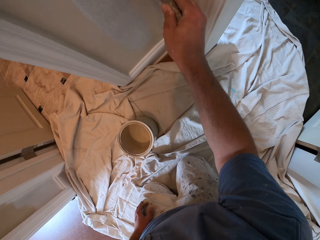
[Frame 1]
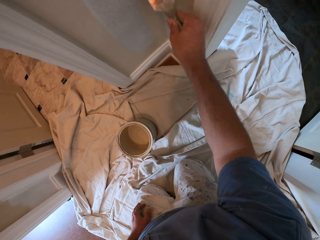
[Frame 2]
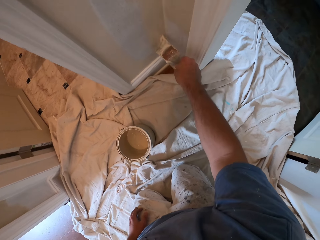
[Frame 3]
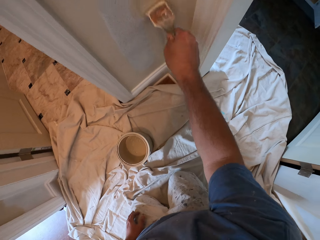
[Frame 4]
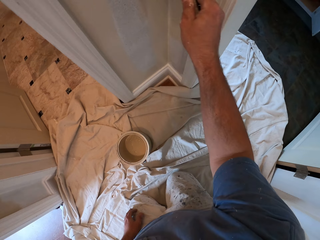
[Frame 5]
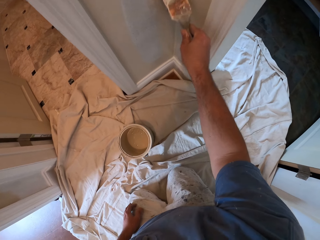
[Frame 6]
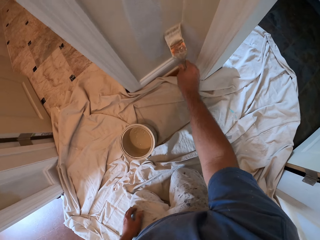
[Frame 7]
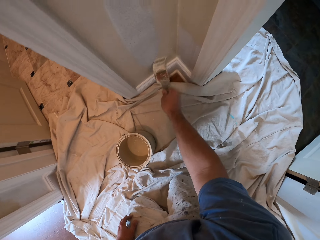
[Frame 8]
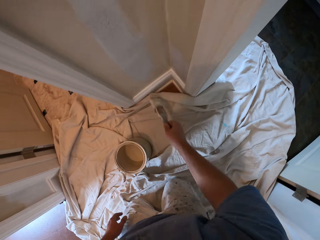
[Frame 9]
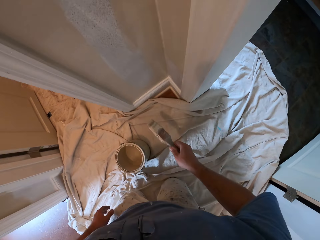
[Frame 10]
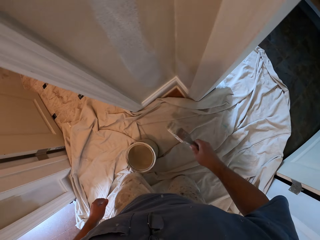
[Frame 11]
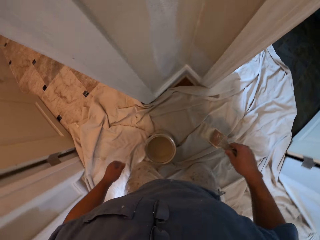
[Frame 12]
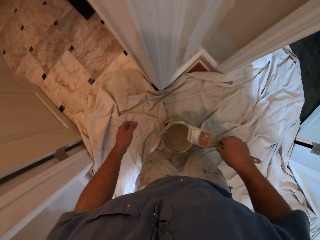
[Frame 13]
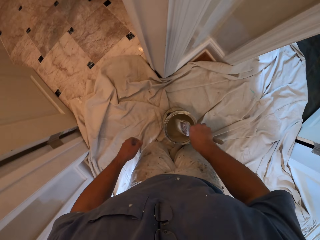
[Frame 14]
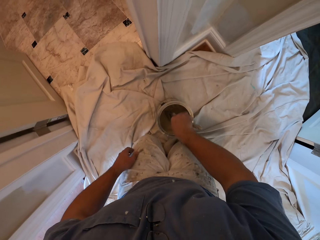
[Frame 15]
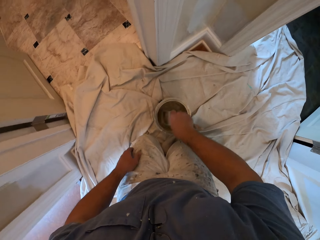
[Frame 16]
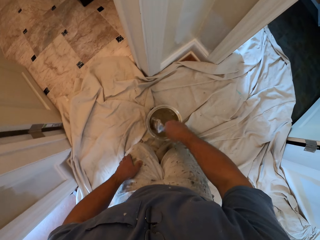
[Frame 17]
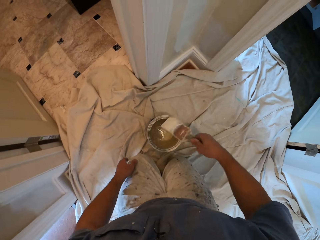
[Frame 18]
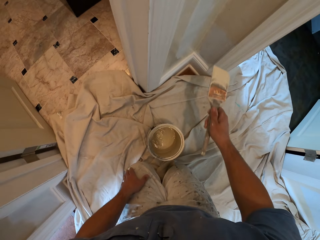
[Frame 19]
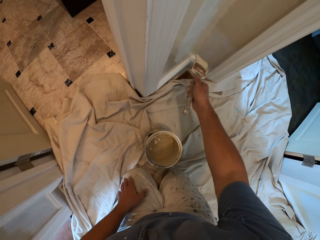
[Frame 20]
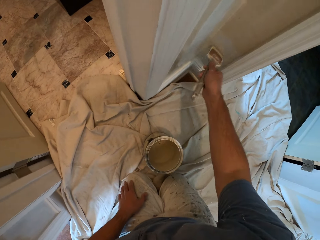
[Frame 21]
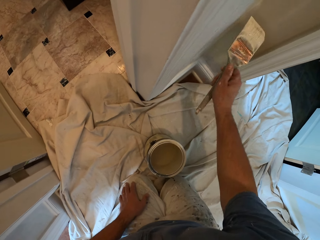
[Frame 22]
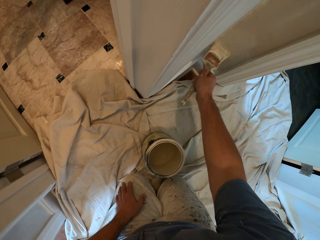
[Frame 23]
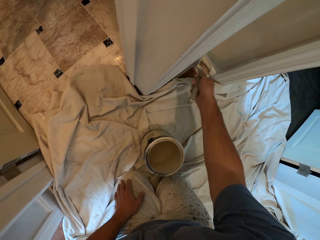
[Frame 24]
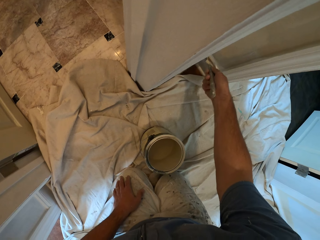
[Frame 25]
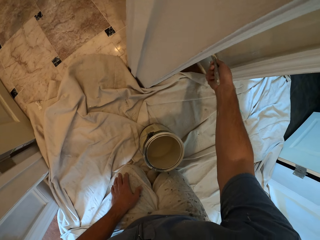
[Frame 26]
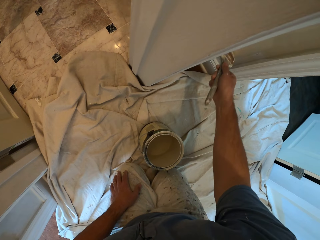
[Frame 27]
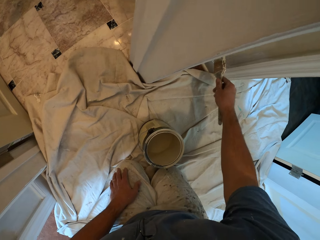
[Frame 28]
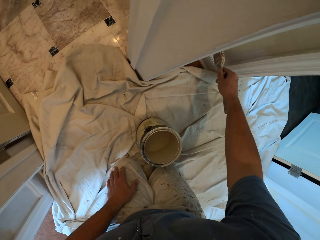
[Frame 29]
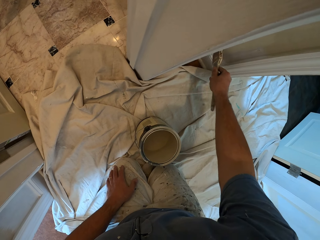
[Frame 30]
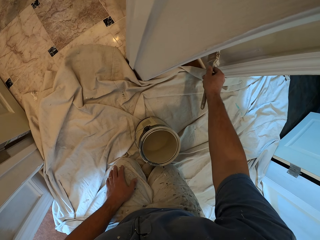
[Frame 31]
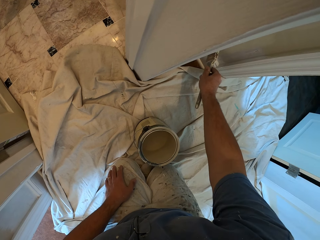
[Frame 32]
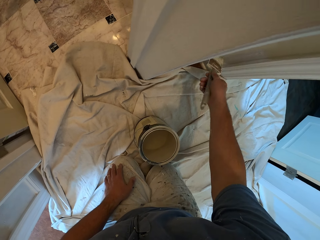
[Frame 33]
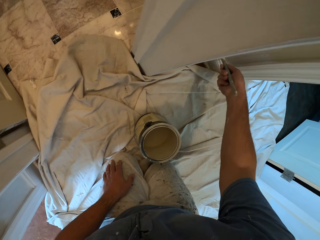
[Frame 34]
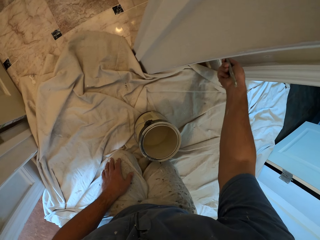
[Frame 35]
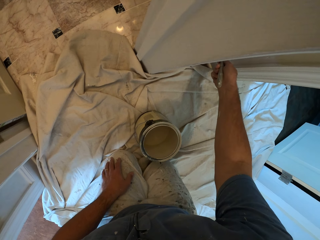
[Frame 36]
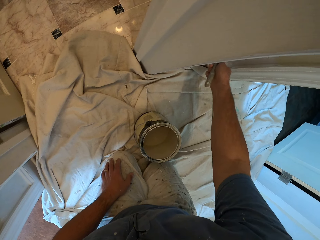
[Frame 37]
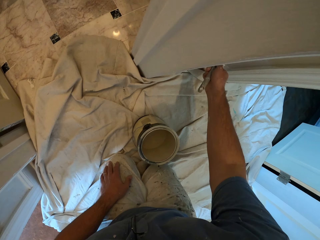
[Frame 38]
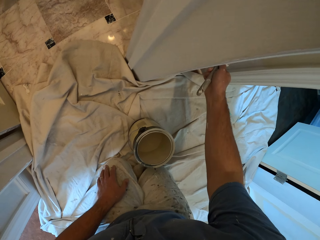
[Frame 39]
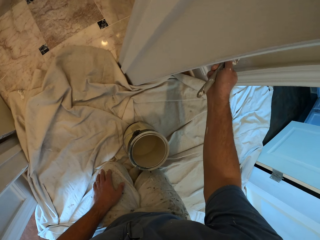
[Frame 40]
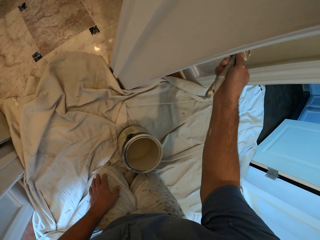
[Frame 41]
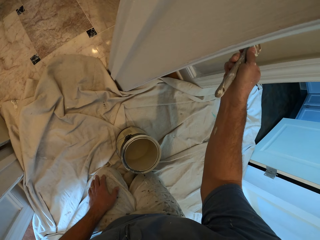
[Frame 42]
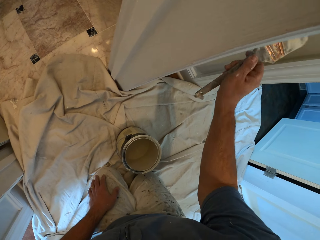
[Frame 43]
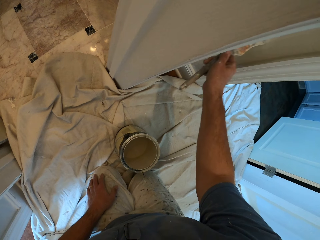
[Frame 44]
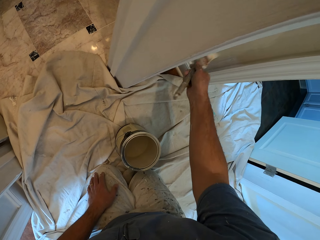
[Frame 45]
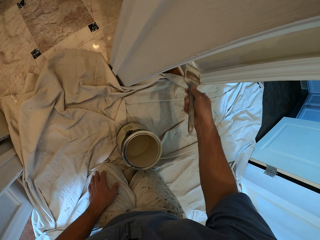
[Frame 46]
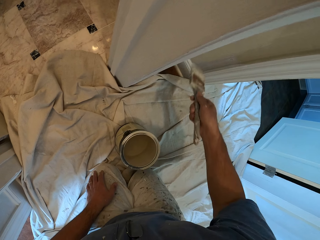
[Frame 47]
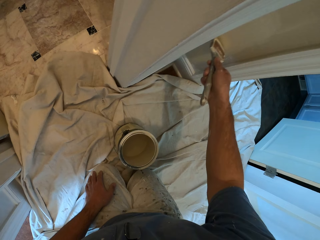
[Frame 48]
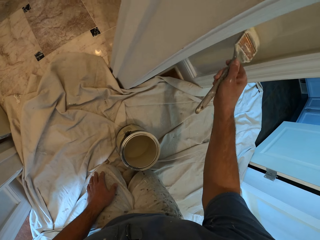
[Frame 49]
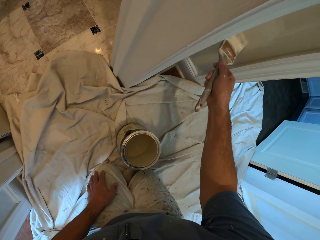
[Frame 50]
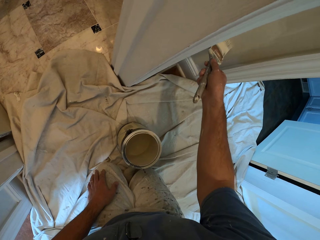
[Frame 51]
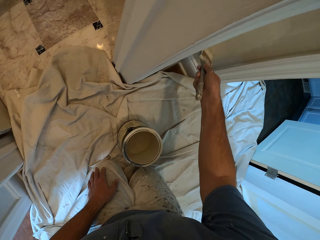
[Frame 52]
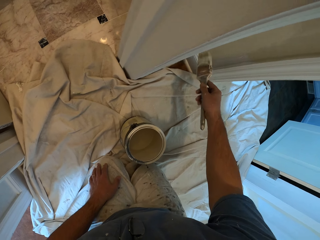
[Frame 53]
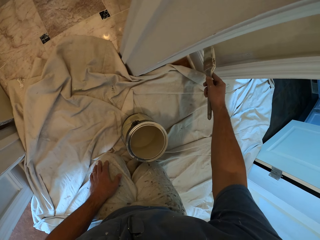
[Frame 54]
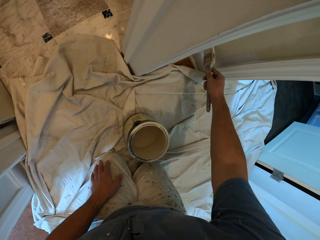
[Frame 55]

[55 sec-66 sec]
The camera wearer moves kneeling. They dip the paintbrush into the paint. They paint the wall with the paint brush.

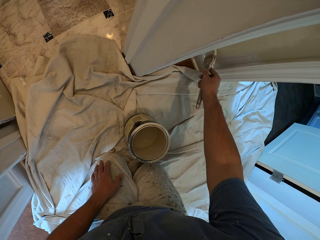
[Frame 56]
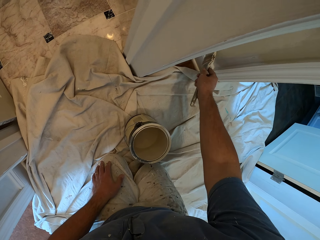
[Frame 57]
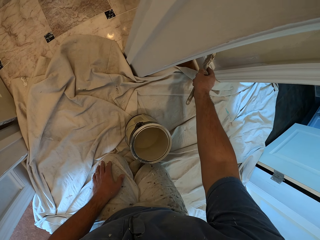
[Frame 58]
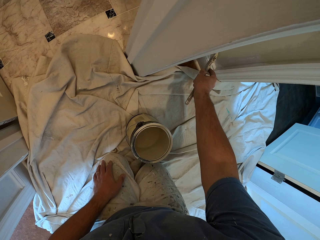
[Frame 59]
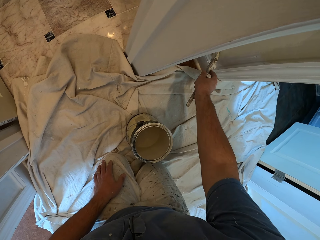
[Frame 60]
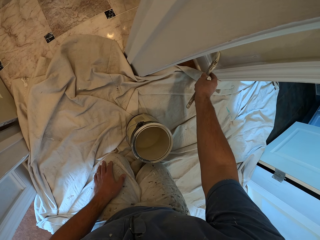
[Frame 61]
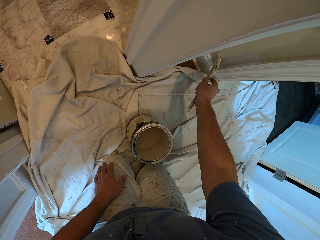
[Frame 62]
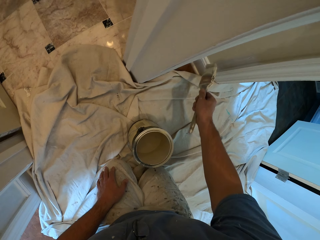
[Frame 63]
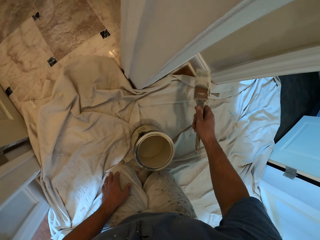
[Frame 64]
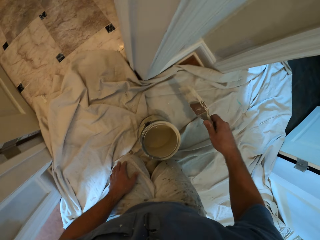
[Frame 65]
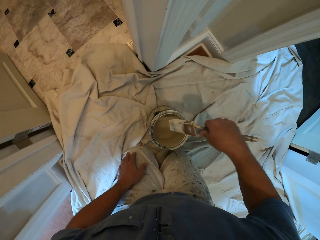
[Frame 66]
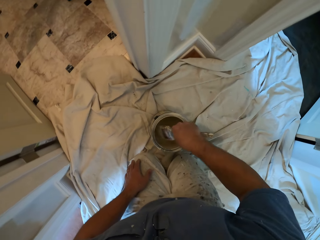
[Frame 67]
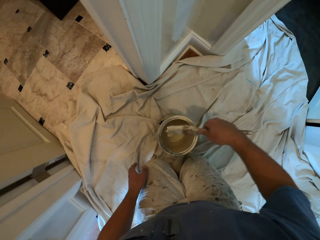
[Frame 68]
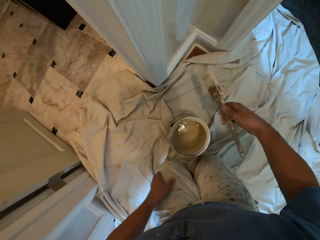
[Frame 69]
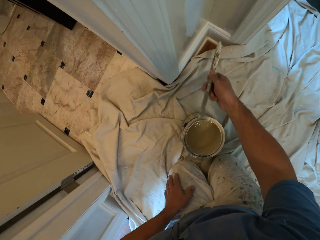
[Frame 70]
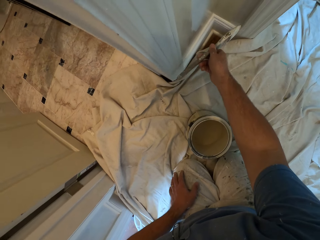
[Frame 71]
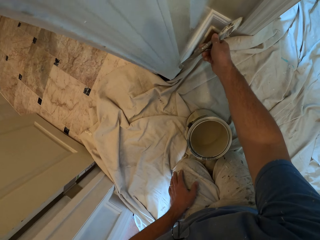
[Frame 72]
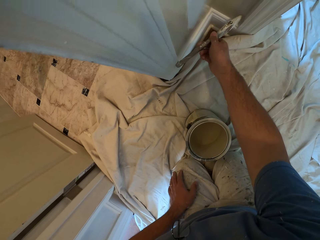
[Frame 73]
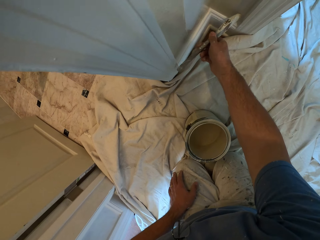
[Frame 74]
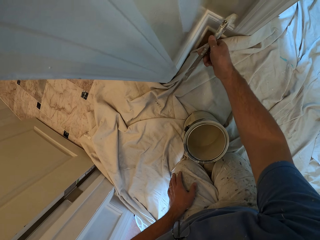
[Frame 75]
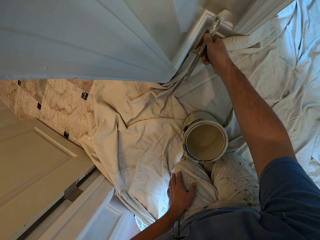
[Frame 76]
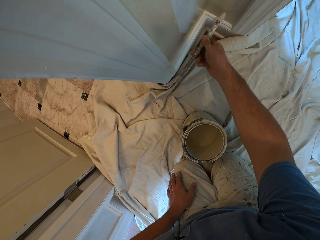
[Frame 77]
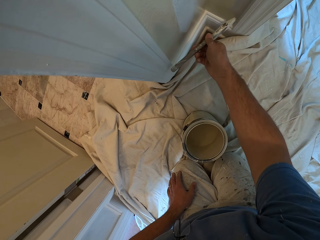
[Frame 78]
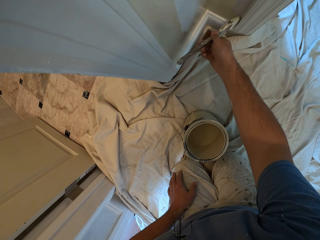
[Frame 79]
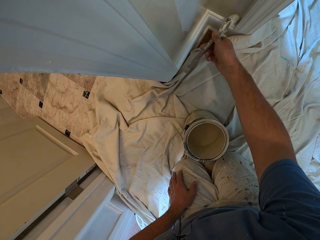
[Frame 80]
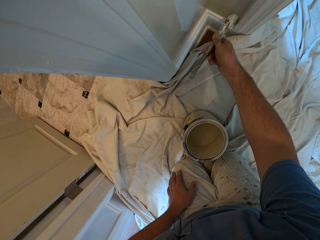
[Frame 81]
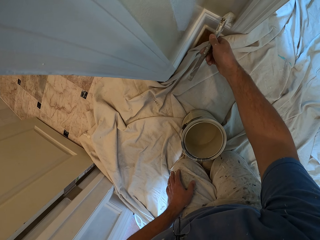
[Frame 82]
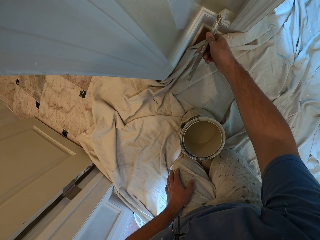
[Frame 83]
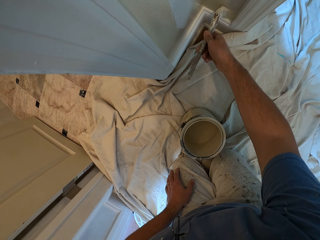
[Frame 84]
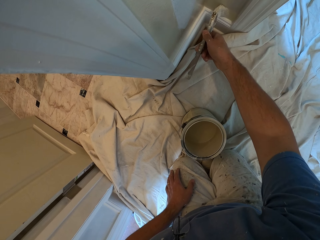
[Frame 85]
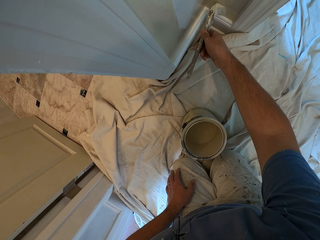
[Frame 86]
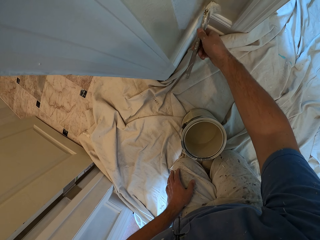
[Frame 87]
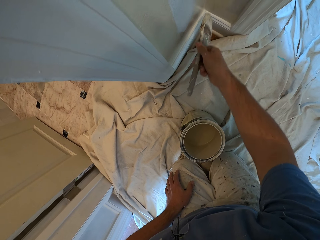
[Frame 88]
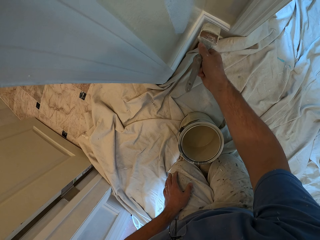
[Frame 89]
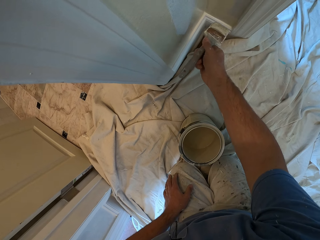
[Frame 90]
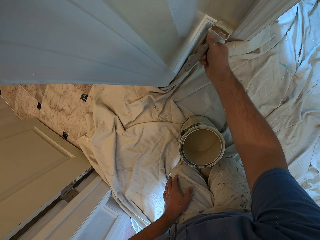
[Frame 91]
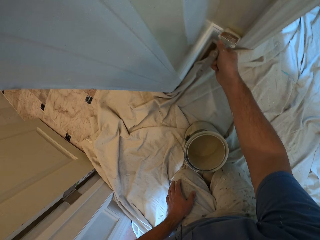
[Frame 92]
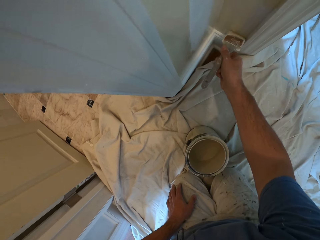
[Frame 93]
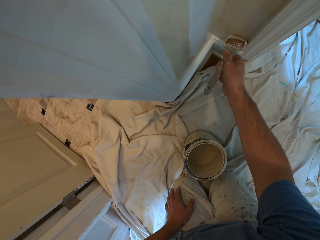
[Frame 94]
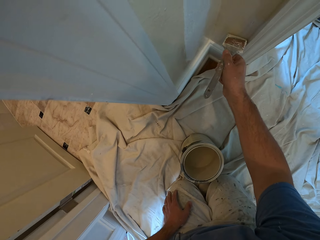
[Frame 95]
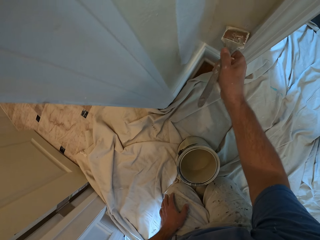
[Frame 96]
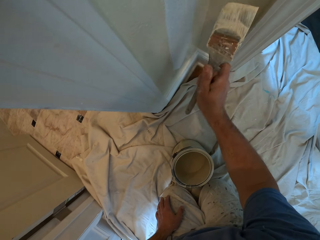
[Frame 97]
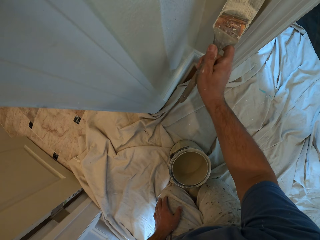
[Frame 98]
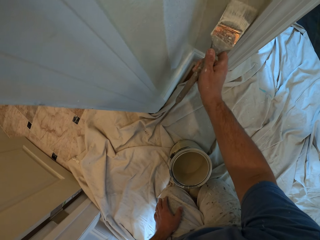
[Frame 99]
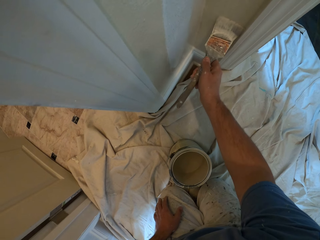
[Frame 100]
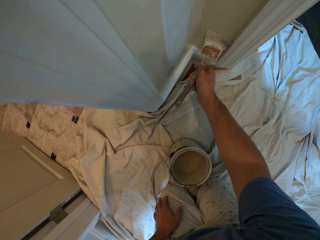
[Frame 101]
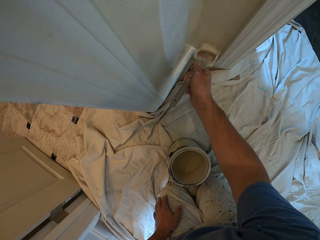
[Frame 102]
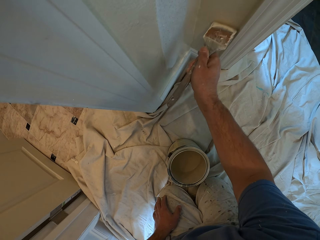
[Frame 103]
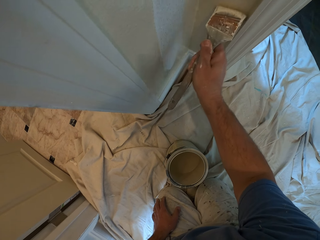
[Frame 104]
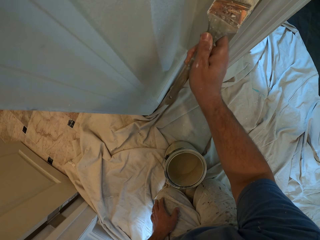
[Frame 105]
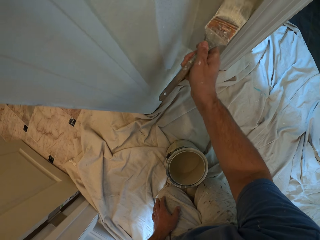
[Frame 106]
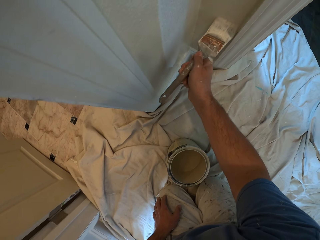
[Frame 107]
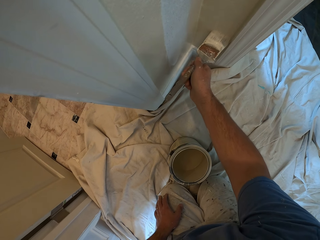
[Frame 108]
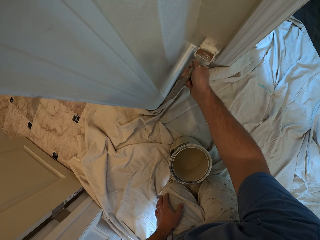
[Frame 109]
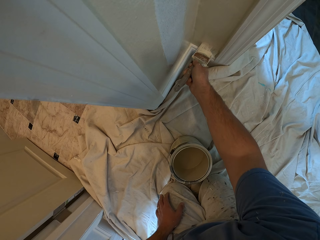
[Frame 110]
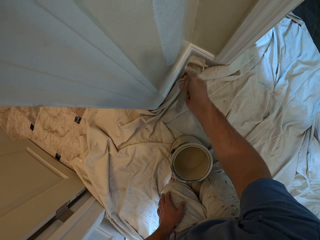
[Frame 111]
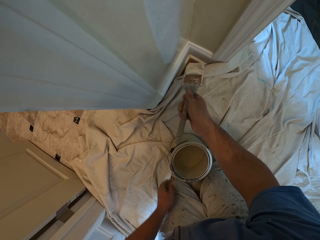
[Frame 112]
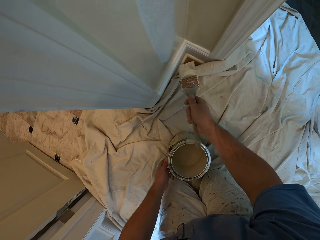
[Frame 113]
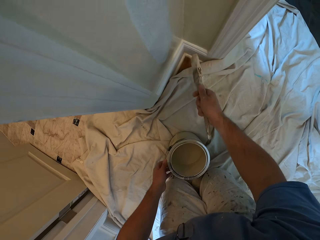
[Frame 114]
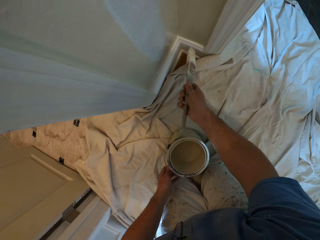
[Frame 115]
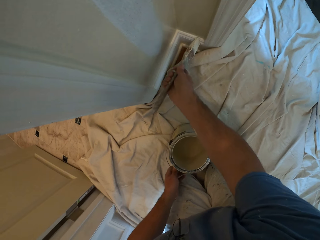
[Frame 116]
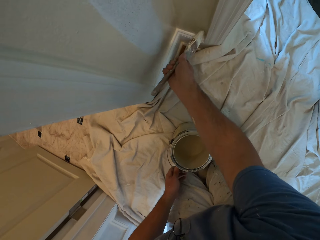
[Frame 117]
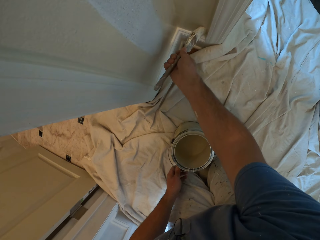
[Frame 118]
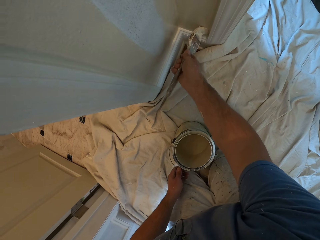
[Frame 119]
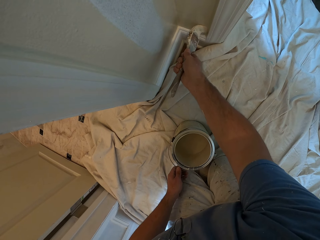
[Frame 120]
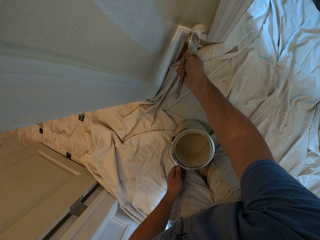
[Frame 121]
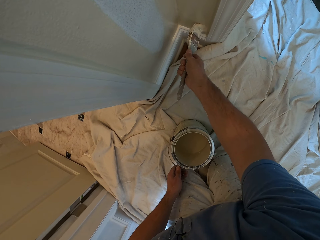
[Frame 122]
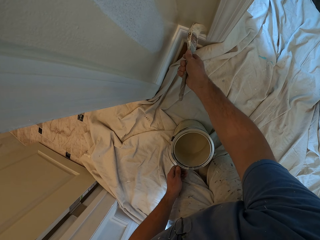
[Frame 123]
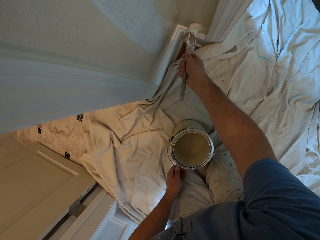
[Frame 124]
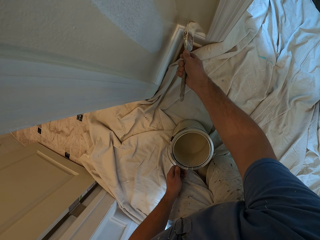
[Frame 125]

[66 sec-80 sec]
The camera wearer dips the paintbrush into the paint. They paint the wall with the paint brush.
